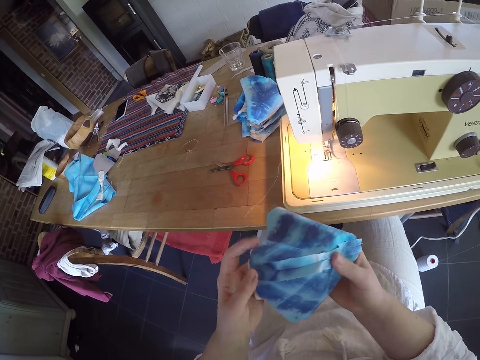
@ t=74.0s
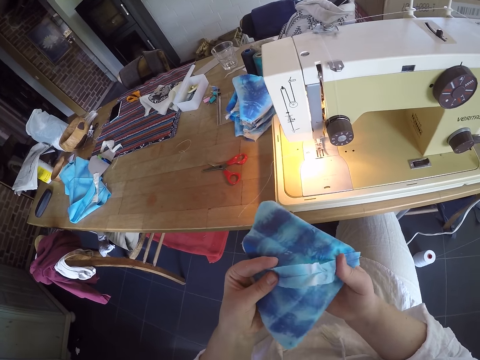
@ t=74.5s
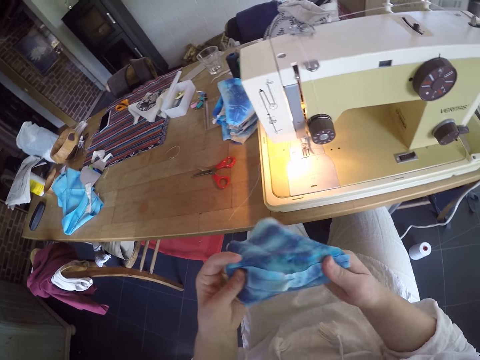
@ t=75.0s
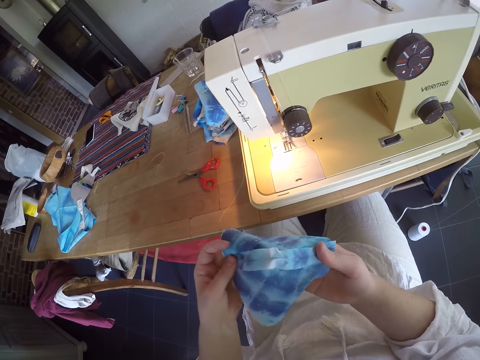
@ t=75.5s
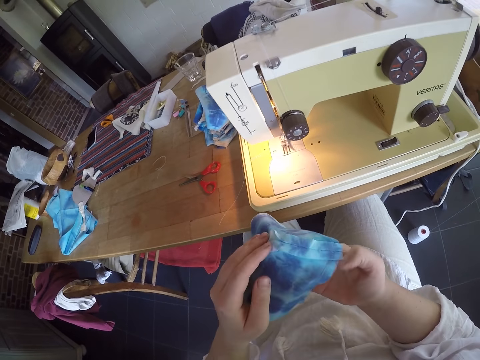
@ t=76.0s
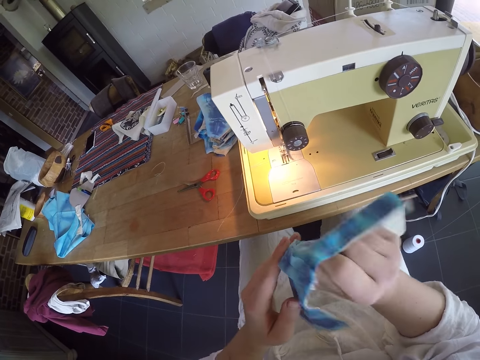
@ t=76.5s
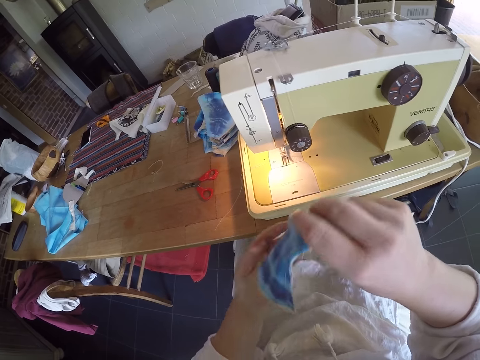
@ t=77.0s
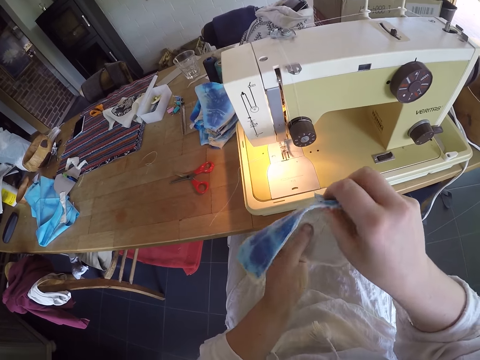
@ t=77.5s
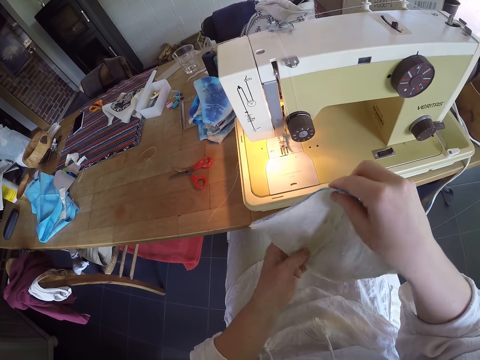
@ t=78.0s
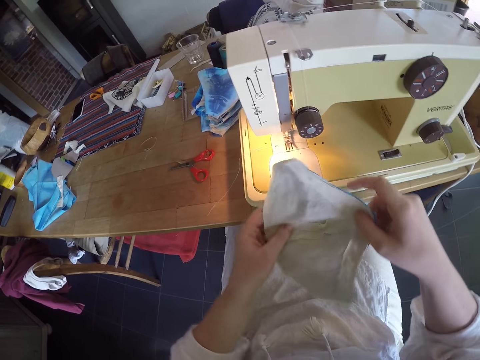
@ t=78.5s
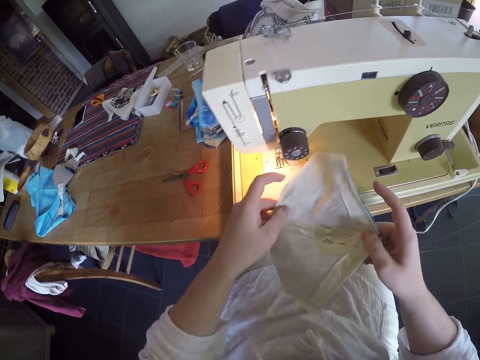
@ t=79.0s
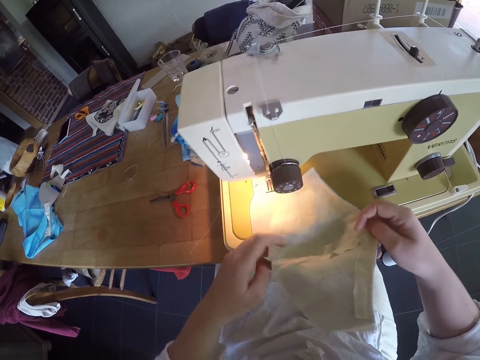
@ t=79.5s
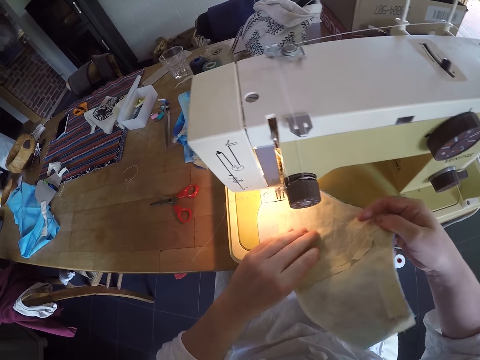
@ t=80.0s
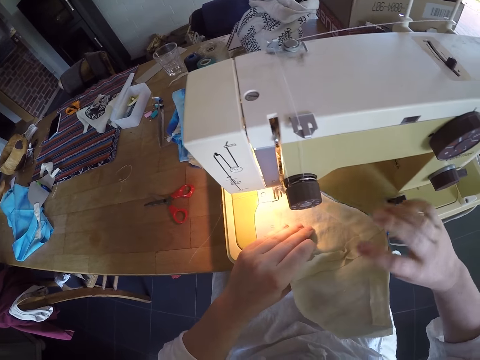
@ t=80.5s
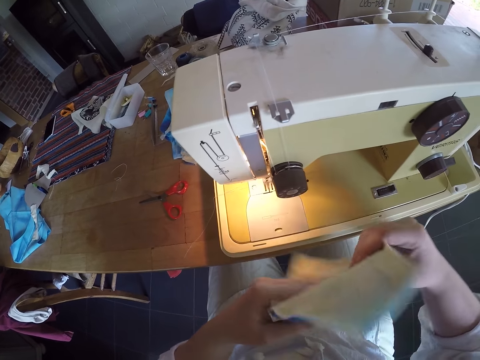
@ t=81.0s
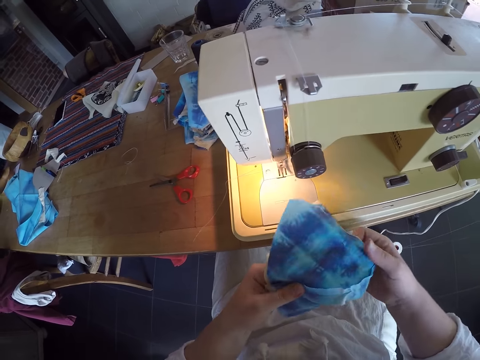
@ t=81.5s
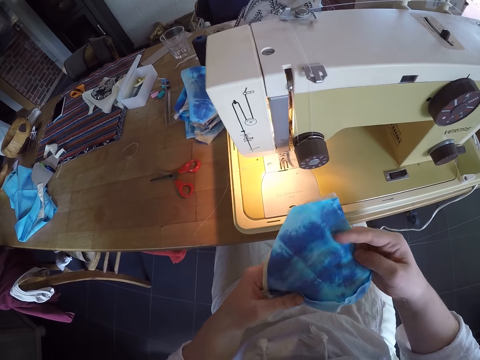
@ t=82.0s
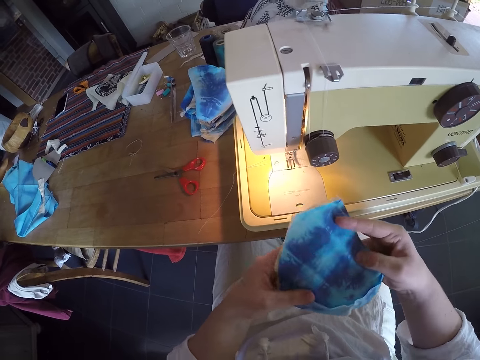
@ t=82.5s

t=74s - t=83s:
The camera wearer lays the cloth on the sewing machine. They hold the material. They remove the cloth from the sewing machine.

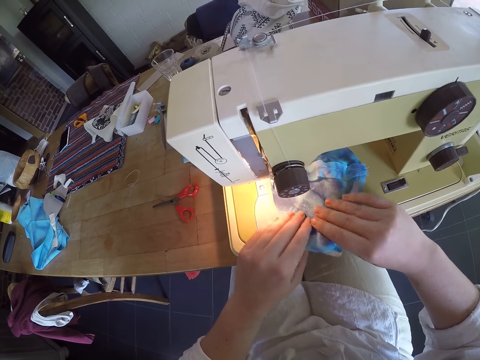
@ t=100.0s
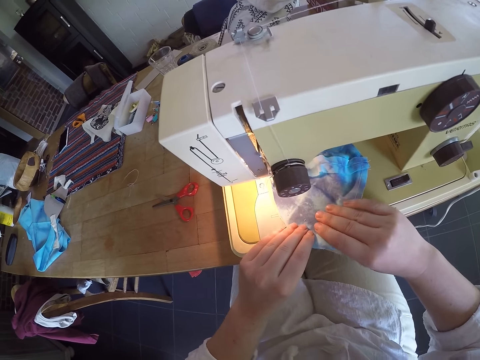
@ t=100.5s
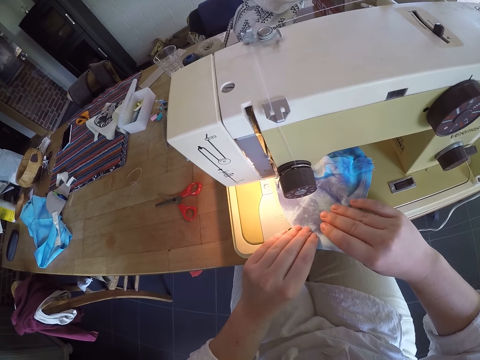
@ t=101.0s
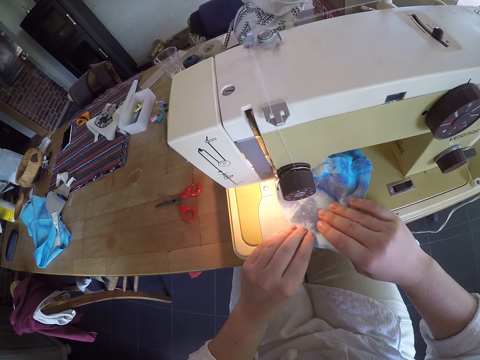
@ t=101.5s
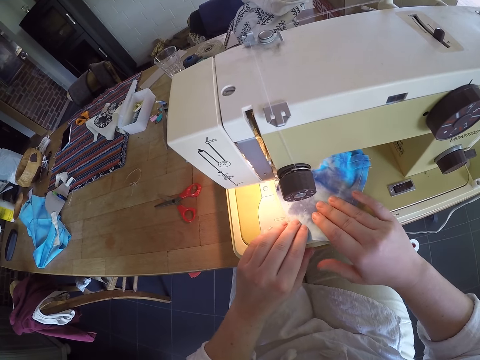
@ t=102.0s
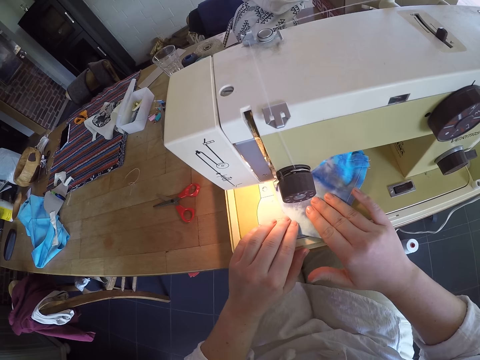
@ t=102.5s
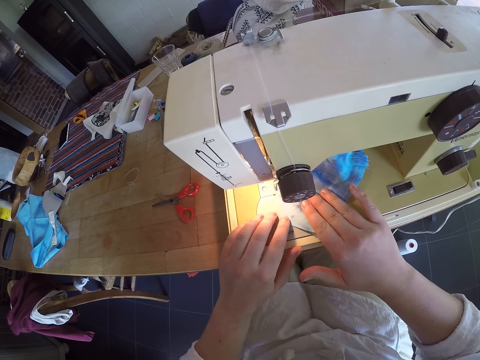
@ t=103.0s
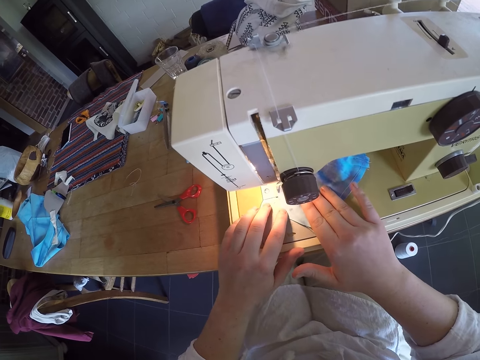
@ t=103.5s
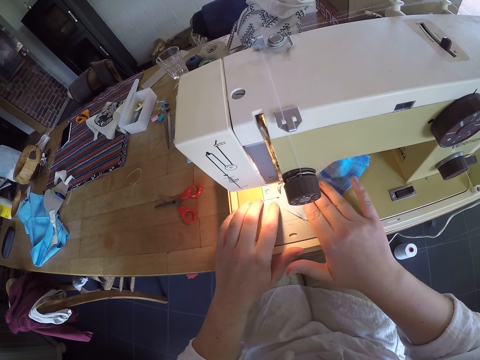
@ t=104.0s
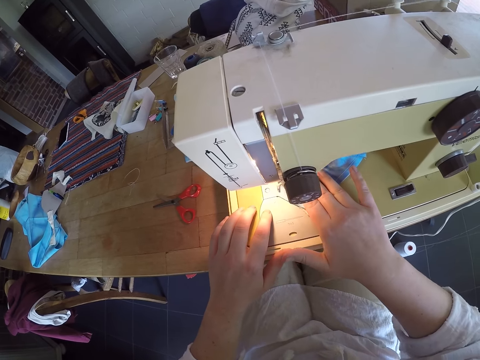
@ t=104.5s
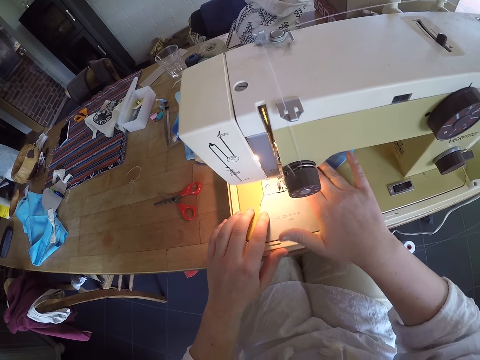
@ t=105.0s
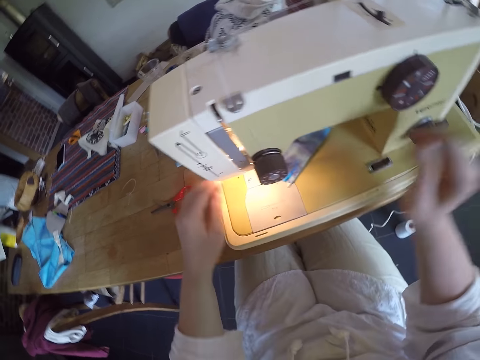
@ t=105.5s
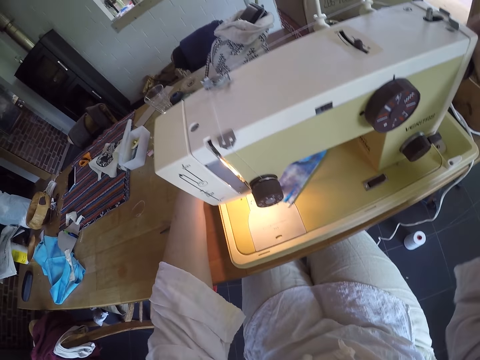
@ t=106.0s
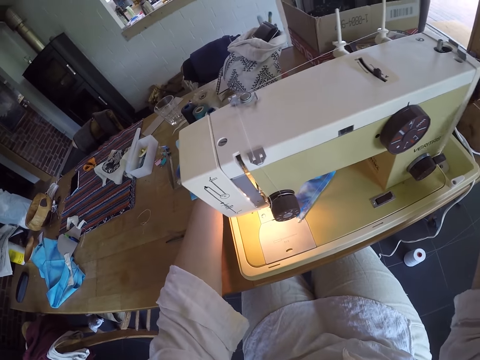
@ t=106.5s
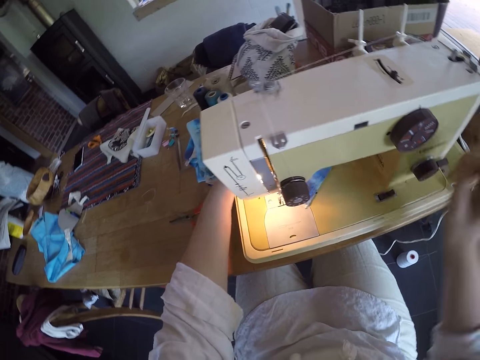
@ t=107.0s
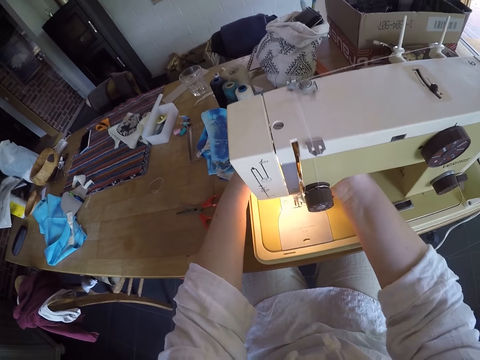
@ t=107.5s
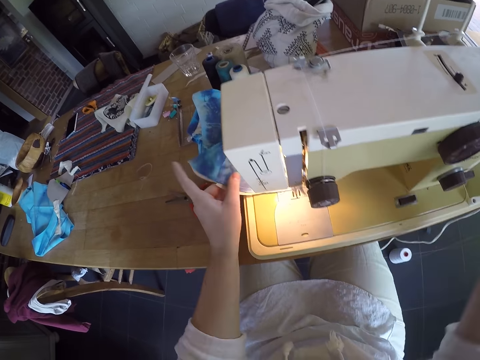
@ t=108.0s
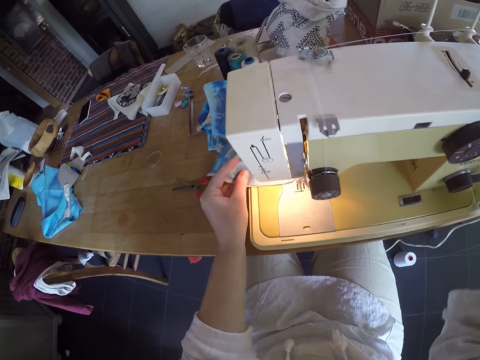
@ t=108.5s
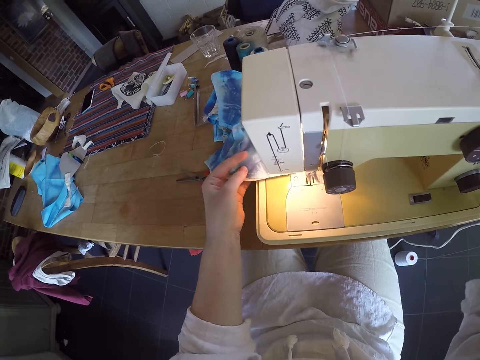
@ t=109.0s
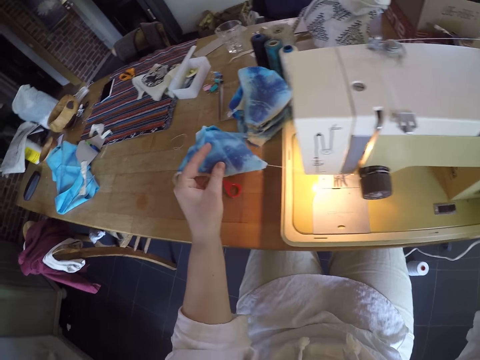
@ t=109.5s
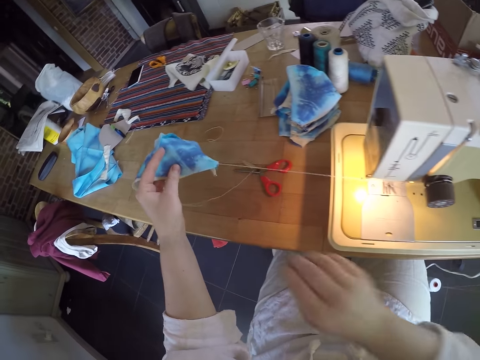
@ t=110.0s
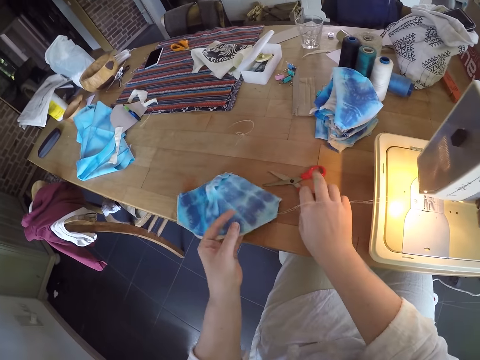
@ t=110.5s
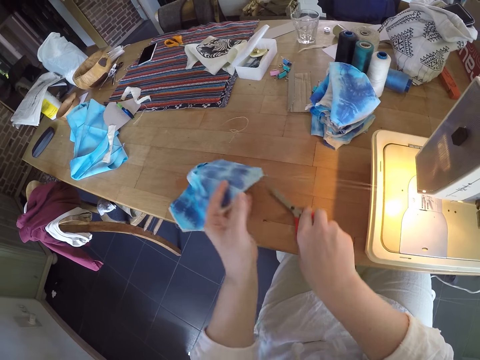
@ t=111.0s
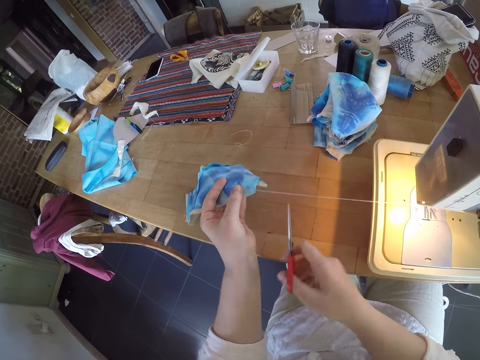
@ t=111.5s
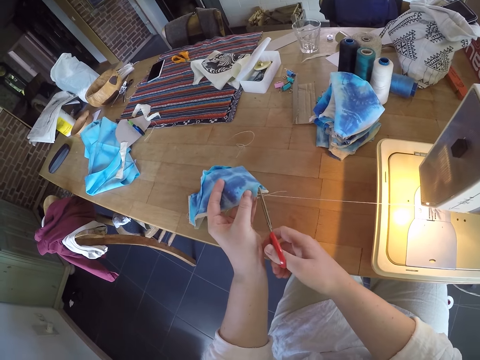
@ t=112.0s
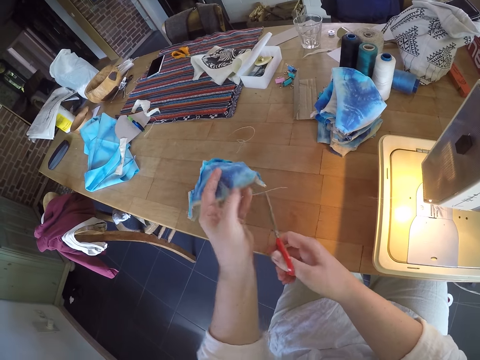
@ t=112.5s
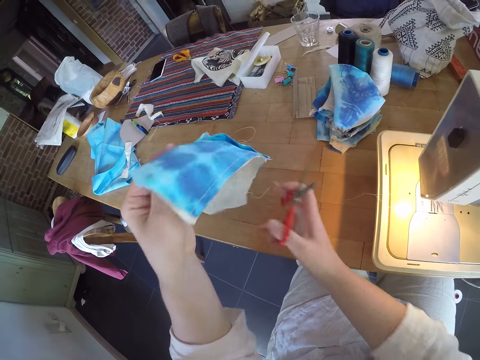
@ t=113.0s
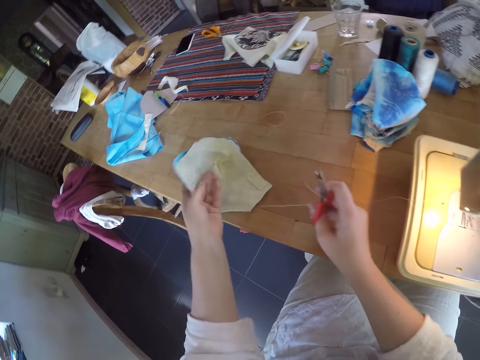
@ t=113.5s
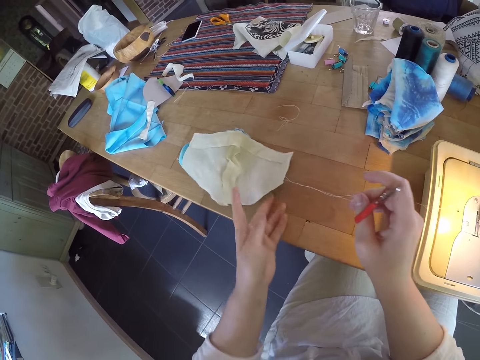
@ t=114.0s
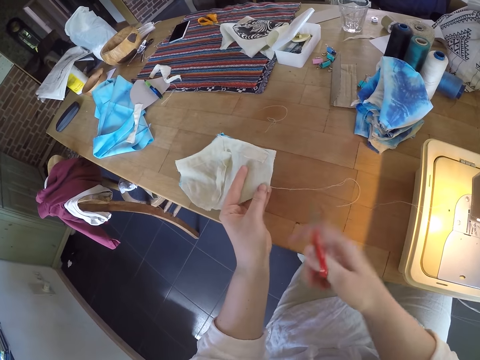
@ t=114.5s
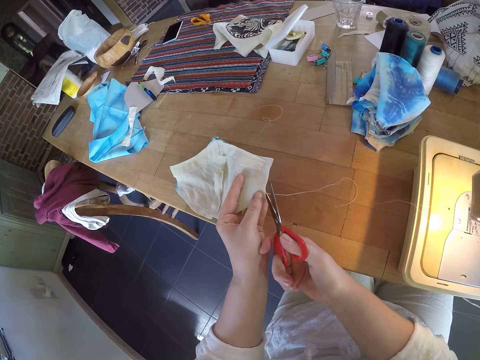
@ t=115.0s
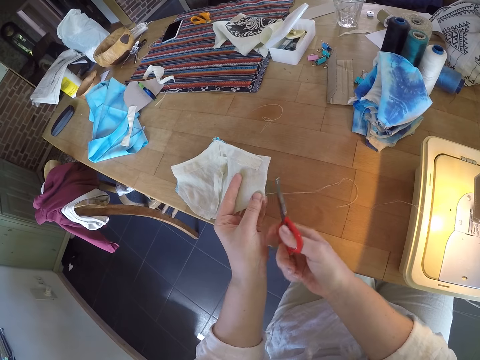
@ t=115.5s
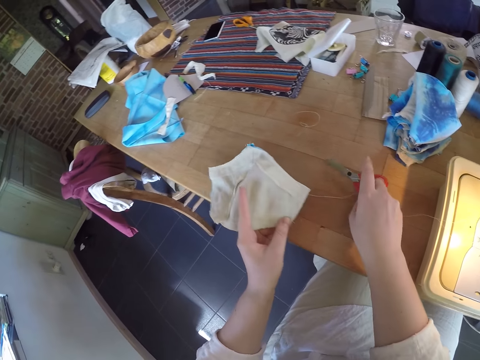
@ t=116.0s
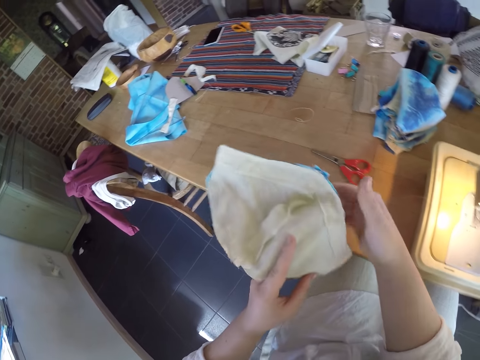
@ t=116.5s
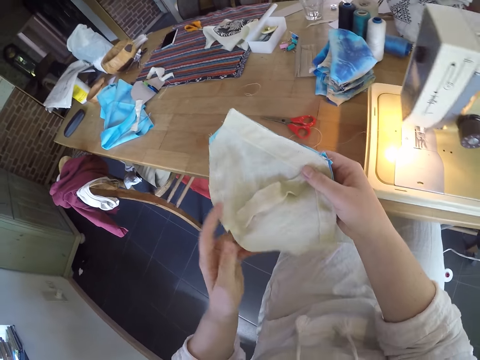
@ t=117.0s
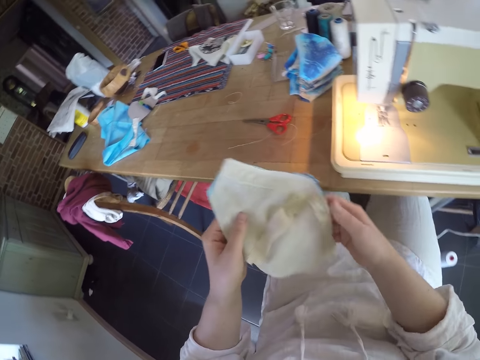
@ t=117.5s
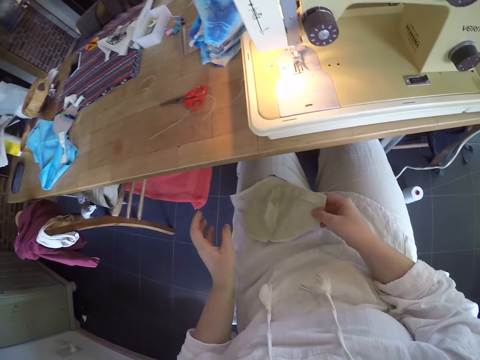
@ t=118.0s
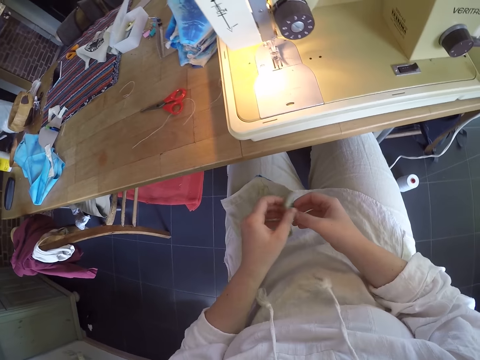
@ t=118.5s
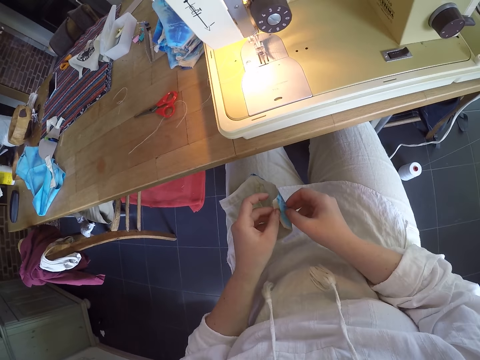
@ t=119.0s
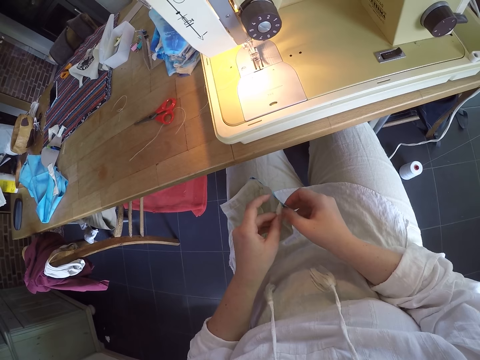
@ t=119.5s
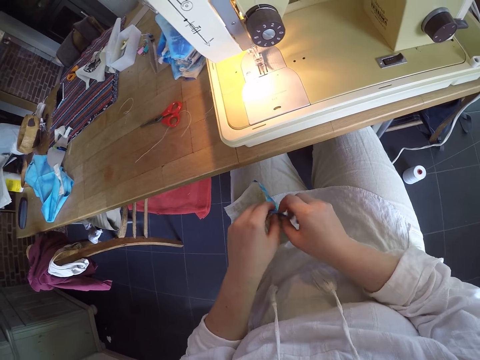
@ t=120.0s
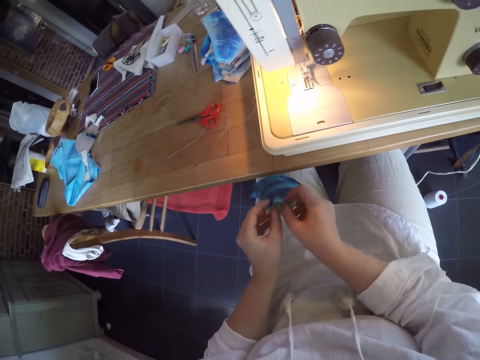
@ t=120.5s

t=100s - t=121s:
The camera wearer adjusts the cloth on the sewing machine. She straightens the material. She continues the sewing of the cloth. She stops the sewing of the cloth on the sewing machine. She brings out the cloth from the sewing machine. She picks up the scissors from the table. She cuts off the thread from the cloth. She drops the cloth on the table. She drags the cloth with the thread on the table. She cuts off the thread from the cloth. She drops the scissors on the table. She adjusts the cloth with her hand. She holds the material. She places the cloth on her leg.
